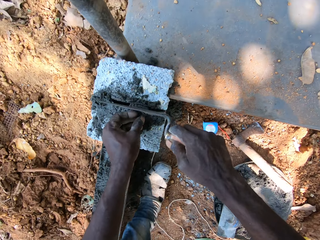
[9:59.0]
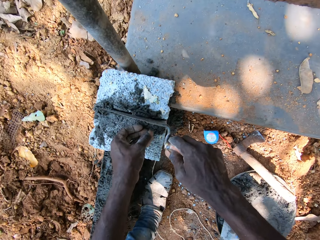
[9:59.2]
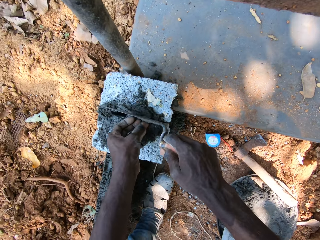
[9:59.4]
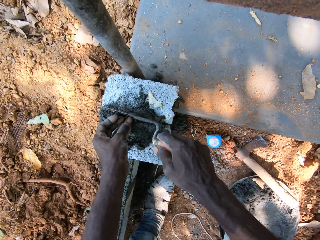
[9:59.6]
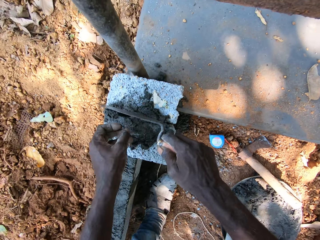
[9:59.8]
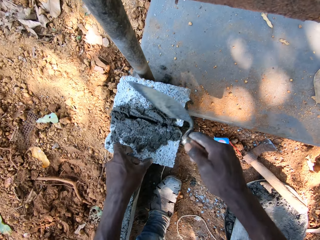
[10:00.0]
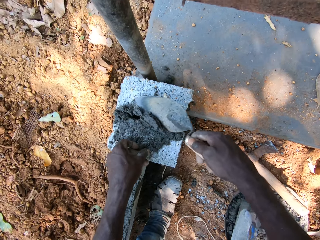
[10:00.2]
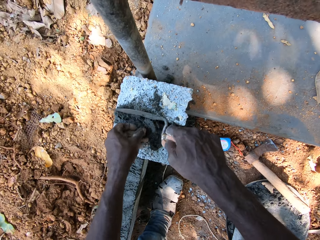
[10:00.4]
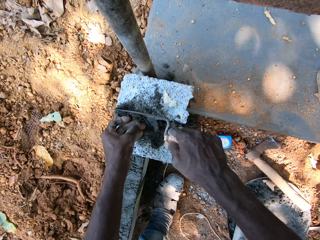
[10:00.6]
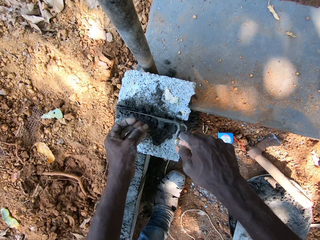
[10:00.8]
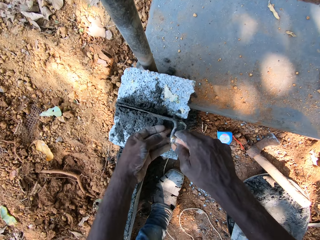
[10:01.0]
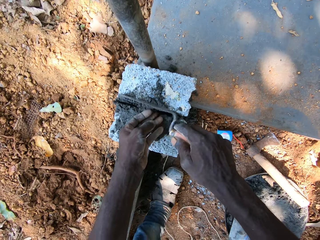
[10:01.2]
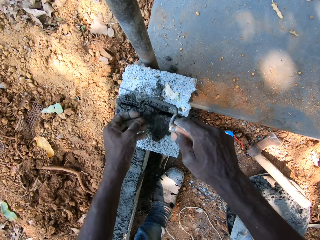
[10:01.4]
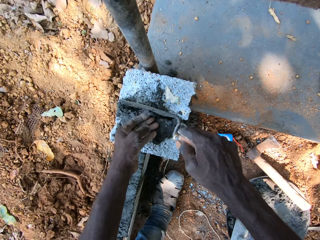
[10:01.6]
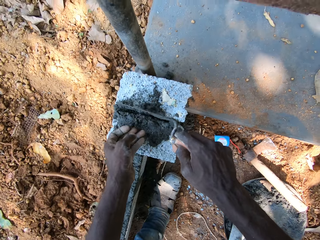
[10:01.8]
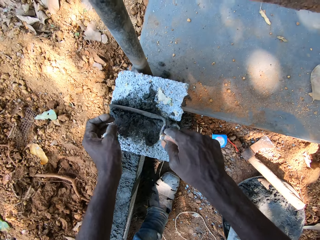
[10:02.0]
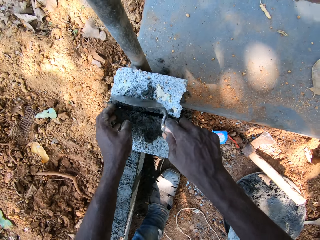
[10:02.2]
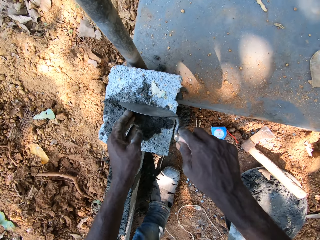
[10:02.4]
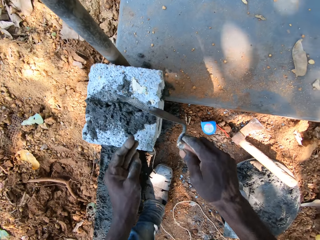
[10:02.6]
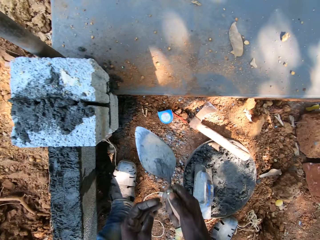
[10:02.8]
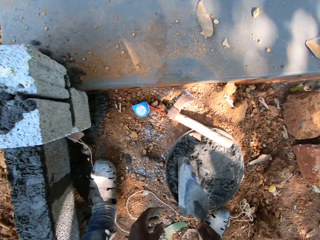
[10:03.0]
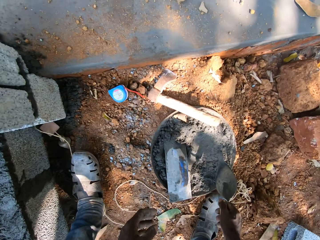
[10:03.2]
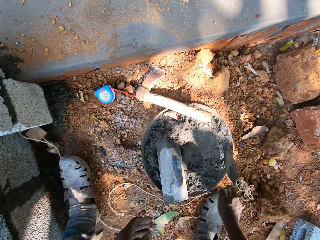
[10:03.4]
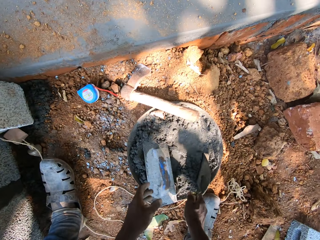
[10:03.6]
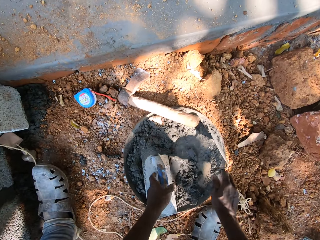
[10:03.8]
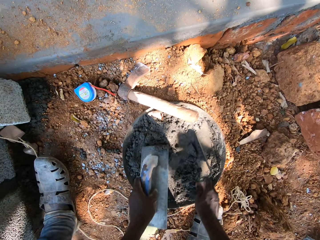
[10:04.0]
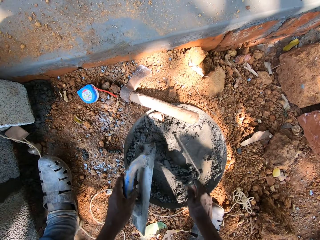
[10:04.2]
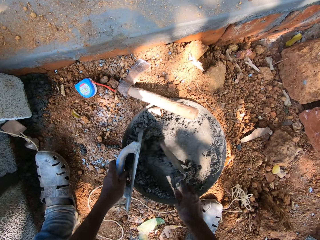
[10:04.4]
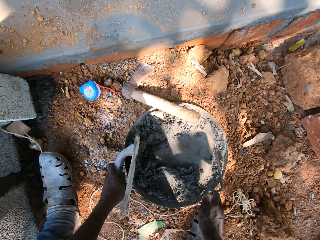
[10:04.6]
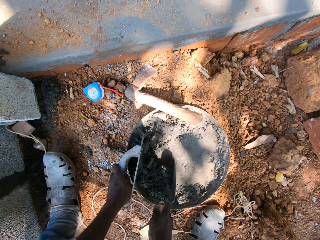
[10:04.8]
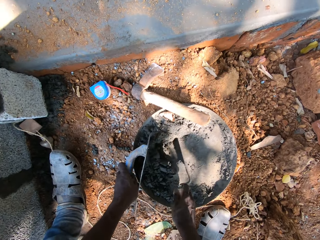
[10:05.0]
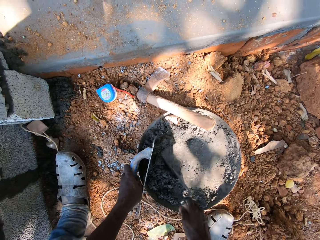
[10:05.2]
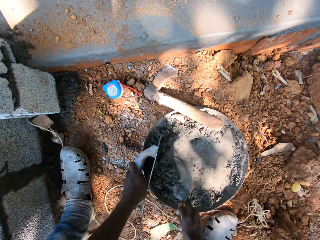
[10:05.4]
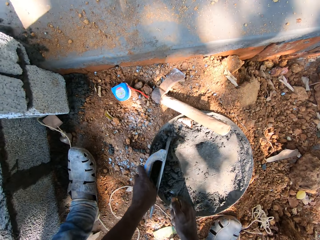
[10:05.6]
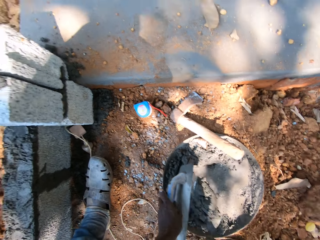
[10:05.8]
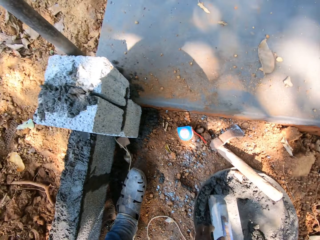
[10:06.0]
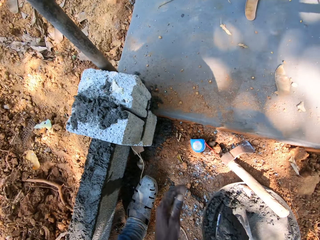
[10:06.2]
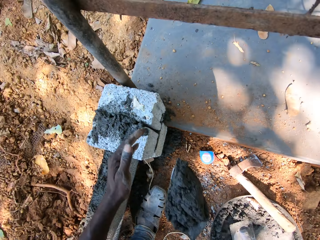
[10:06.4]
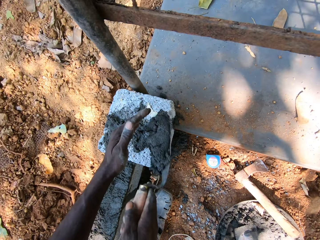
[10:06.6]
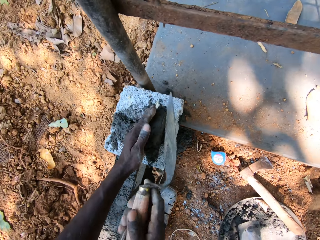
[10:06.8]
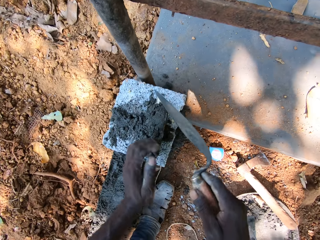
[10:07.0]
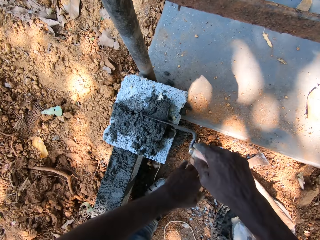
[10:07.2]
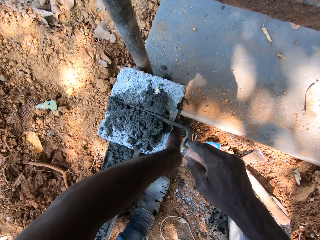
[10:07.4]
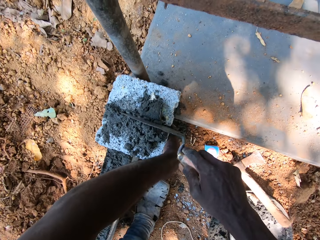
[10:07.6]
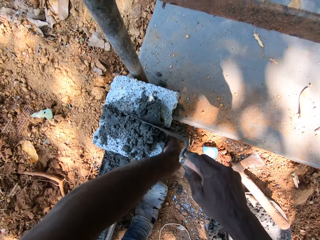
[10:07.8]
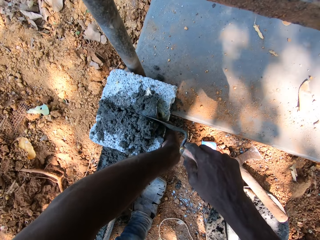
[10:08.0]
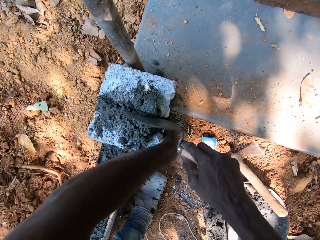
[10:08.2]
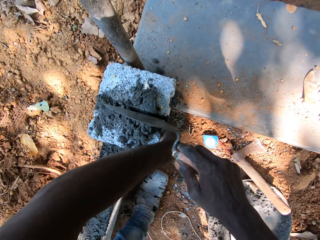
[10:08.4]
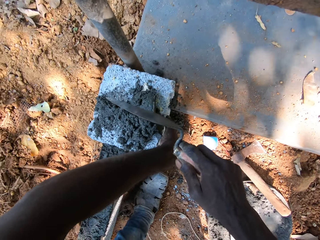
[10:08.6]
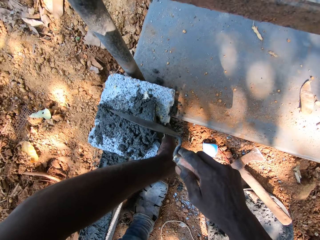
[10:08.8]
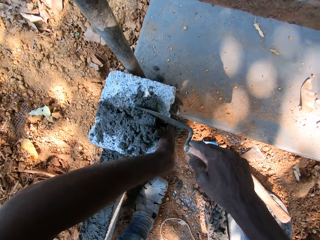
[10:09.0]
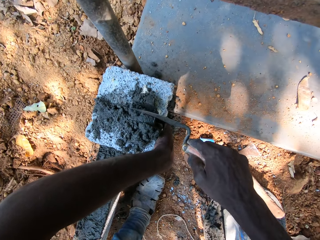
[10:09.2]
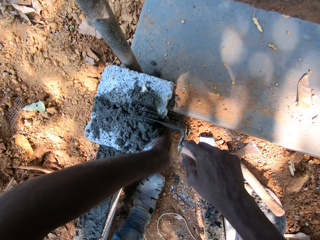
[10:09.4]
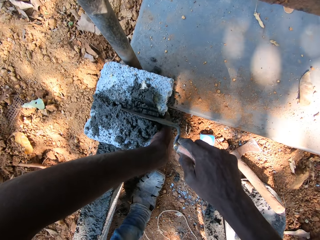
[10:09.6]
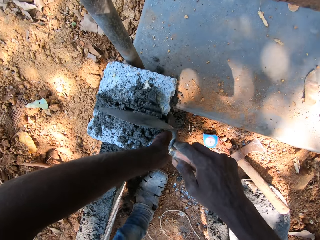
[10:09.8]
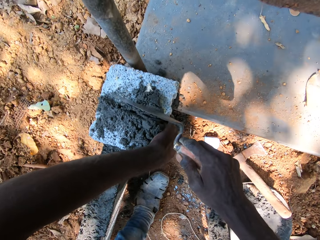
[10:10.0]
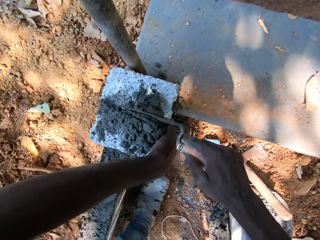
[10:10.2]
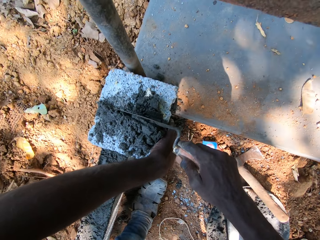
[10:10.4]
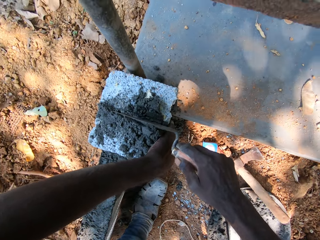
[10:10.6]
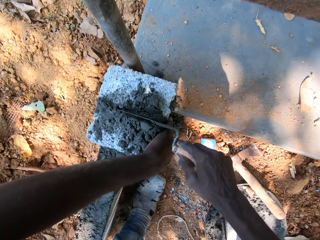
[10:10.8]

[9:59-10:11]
The camera wearer packs some mortar from the pan with the trowel in his right hand. He holds the metal float in the pan with his left hand. He moves the plastering float. He scoops cement with the brick trowel. He puts the mortar on the concrete block with the trowel in his right hand. He plasters the bricks. He fills in the mortar in between the concrete blocks with the trowel in his right hand. He holds the concrete block on the concrete block with his left hand.

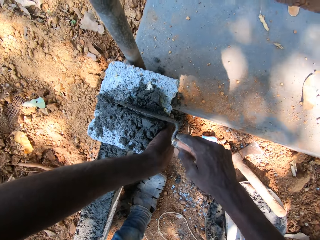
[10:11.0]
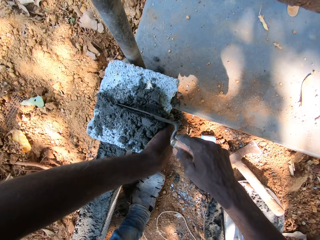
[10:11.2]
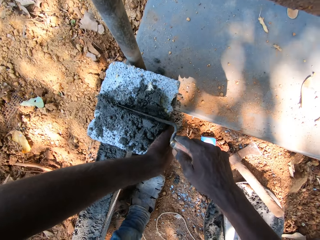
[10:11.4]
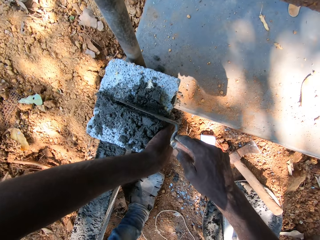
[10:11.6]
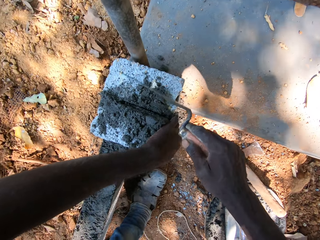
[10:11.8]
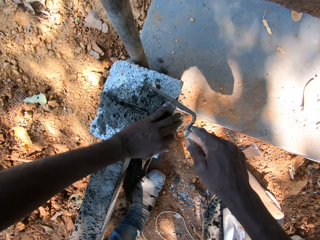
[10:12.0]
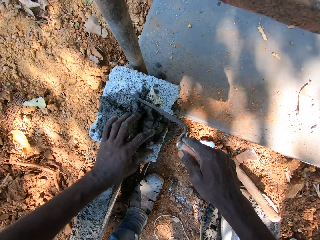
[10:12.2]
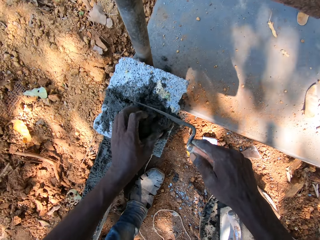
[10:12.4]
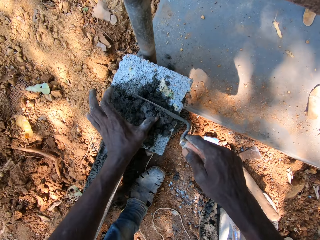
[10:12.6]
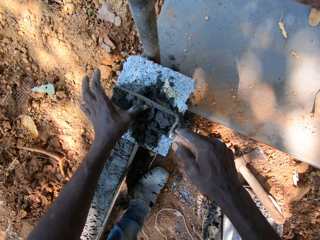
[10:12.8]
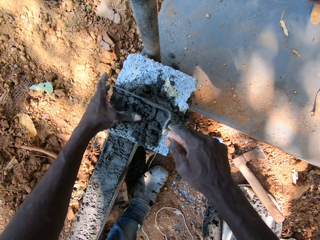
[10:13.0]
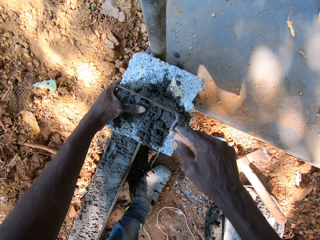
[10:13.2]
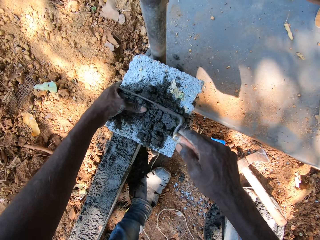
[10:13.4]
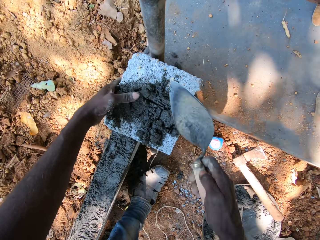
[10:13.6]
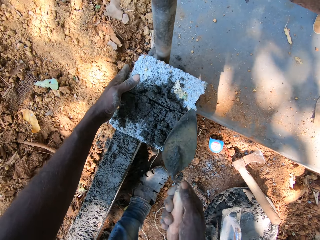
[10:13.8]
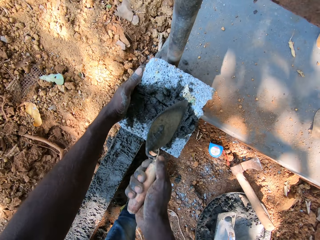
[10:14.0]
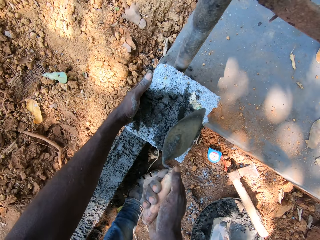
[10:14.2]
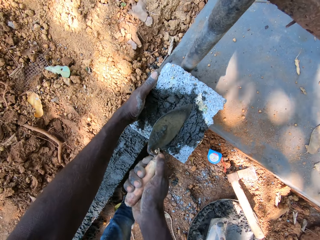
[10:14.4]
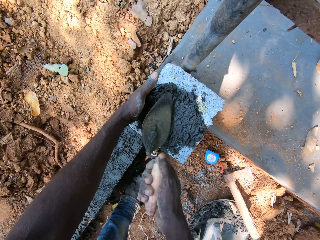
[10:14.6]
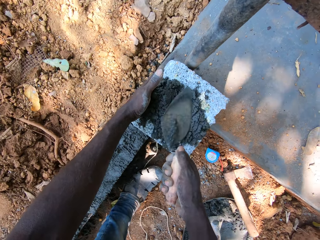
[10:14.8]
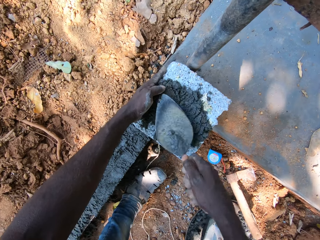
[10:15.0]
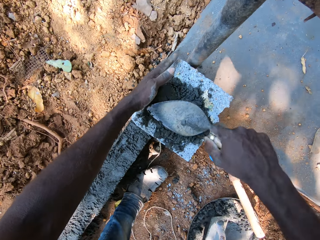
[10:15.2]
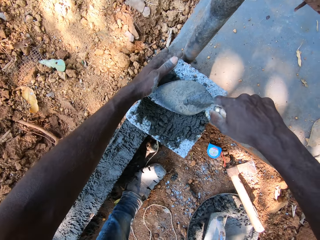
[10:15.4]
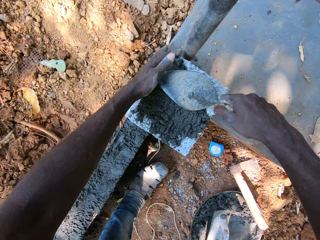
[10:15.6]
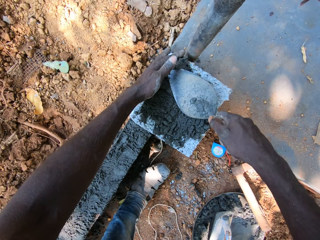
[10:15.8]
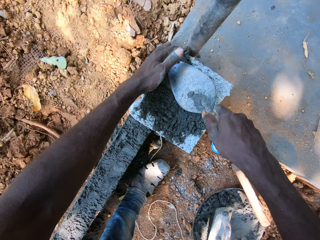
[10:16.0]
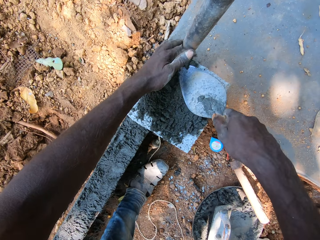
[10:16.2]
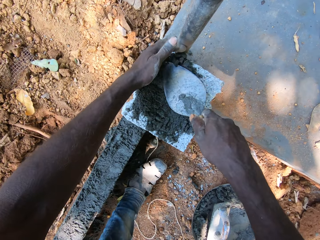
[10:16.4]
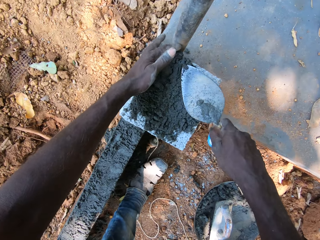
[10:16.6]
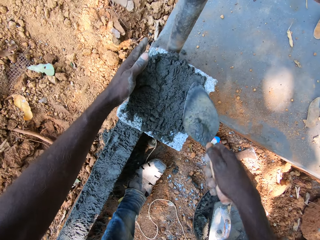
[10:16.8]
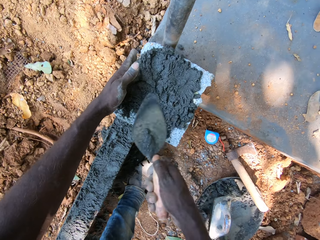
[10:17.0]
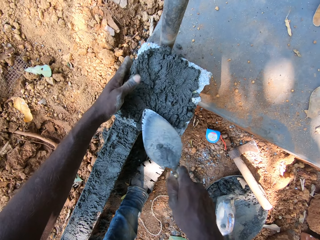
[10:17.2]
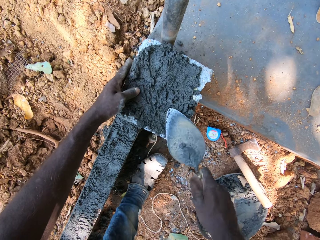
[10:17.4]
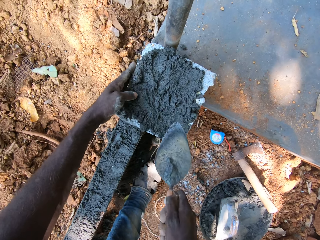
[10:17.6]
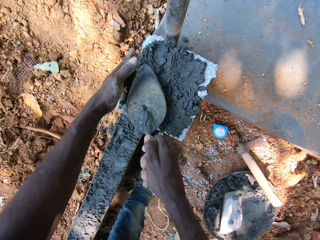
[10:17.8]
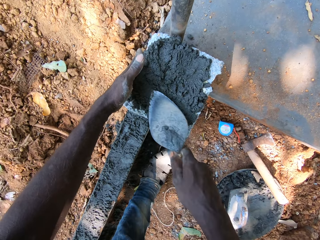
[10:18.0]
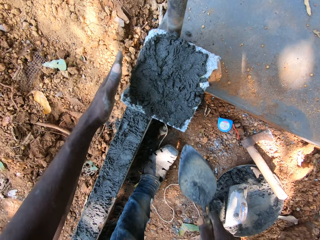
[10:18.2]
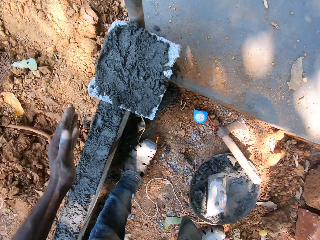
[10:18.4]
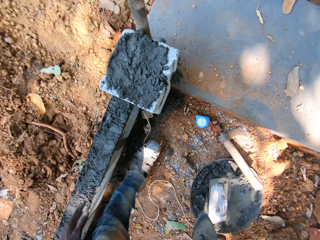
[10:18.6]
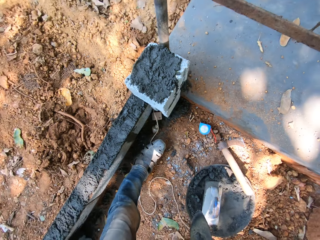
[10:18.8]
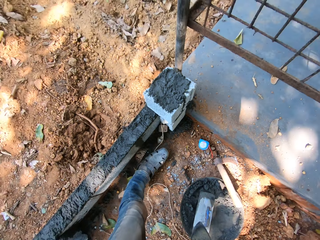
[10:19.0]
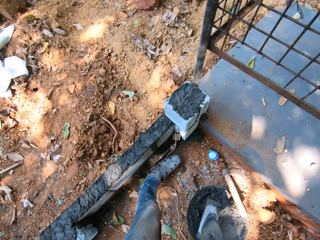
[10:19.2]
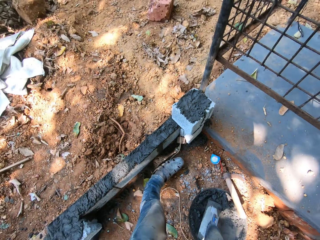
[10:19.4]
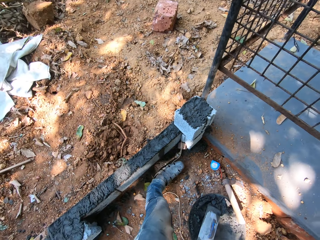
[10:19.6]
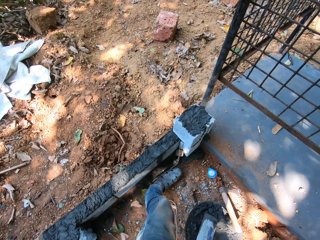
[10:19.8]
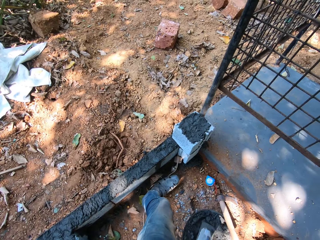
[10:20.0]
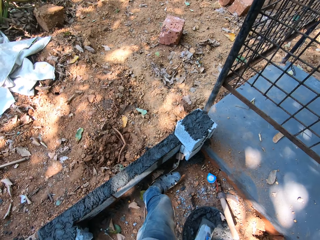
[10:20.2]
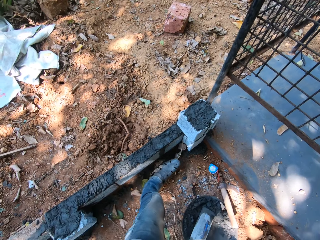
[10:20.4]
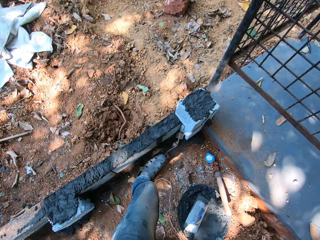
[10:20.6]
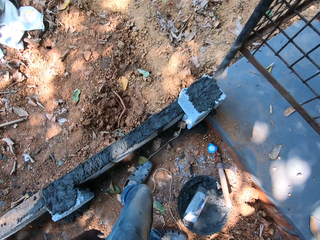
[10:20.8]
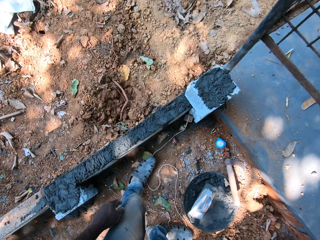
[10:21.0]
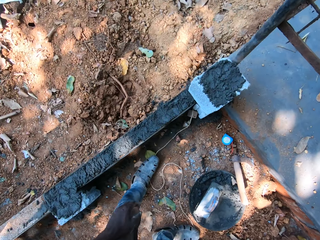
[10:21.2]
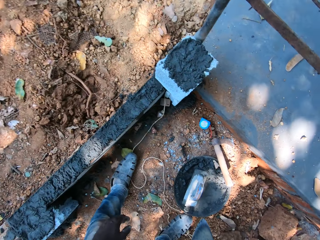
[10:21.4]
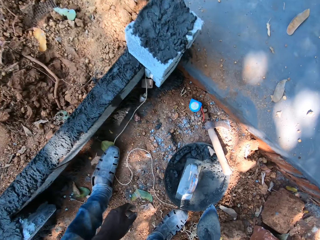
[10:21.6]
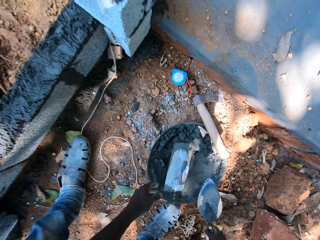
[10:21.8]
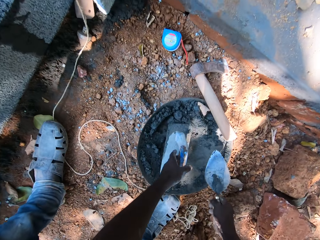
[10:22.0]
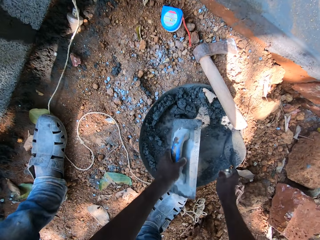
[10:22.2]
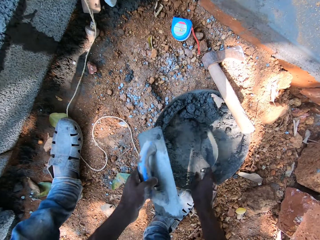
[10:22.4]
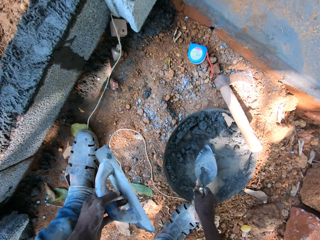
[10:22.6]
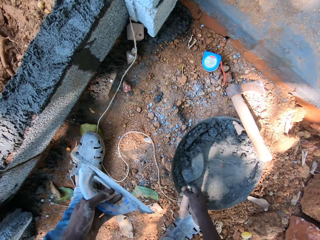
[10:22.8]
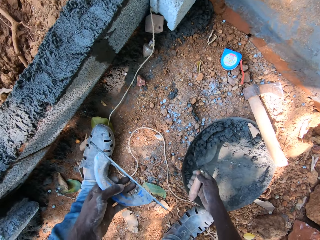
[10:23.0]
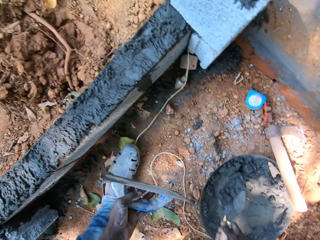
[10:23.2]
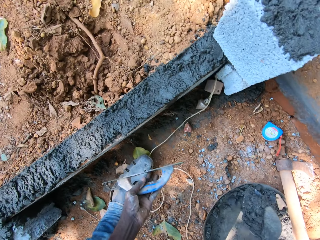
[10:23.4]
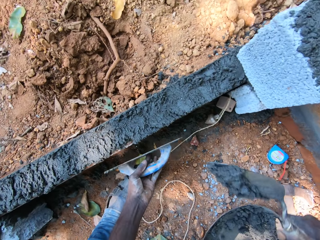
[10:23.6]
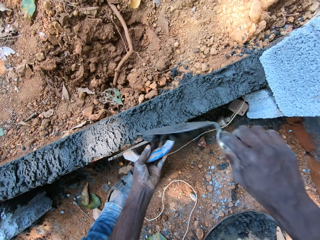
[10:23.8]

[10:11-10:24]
The camera wearer fills in the mortar in between the concrete blocks with his left hand and the trowel in his right hand. He looks around. He picks the metal float from the pan with his left hand. He packs some mortar from the pan with the trowel in his right hand.
